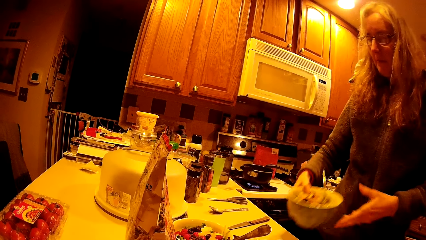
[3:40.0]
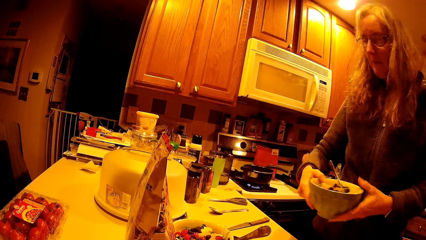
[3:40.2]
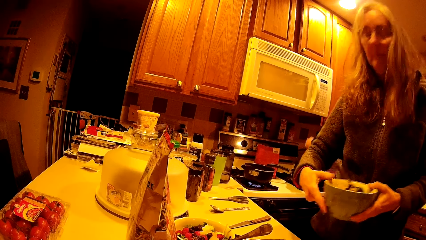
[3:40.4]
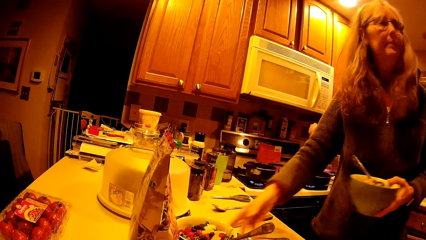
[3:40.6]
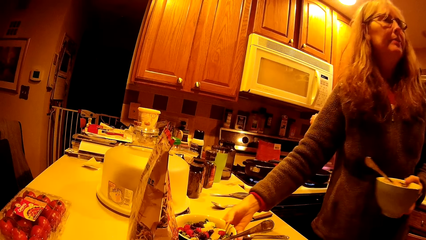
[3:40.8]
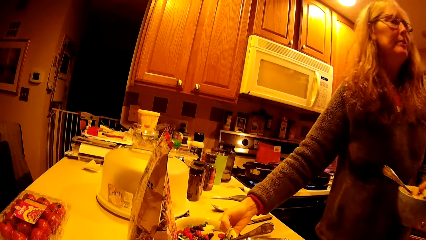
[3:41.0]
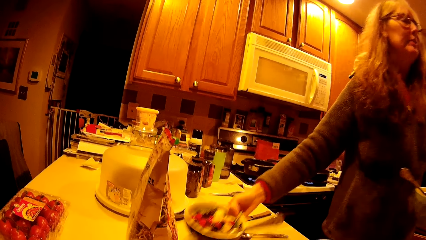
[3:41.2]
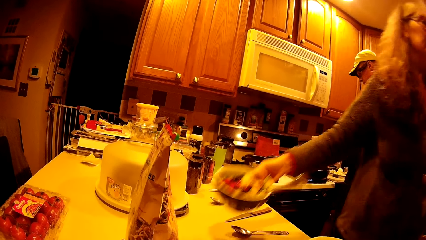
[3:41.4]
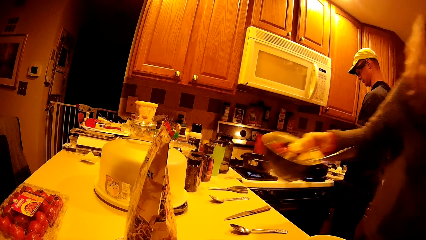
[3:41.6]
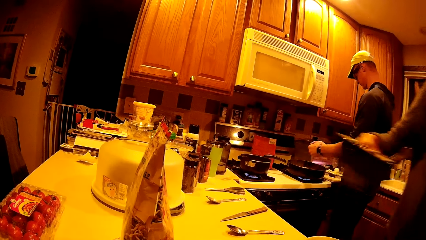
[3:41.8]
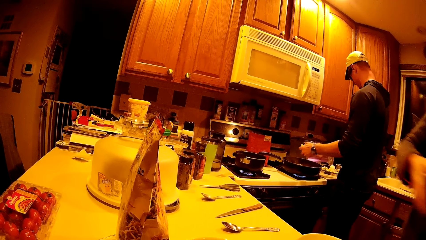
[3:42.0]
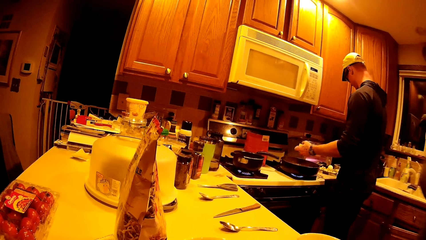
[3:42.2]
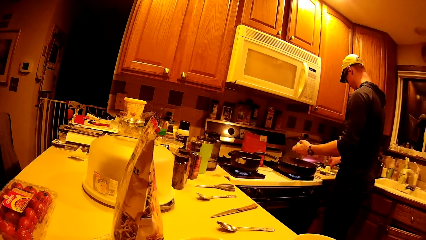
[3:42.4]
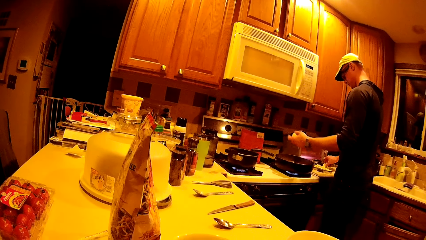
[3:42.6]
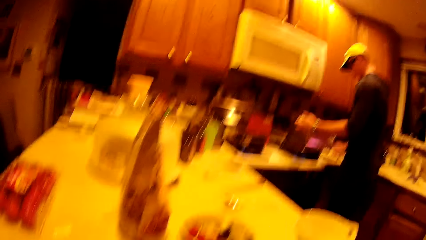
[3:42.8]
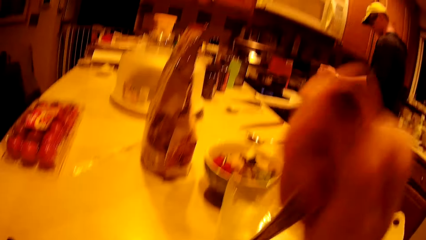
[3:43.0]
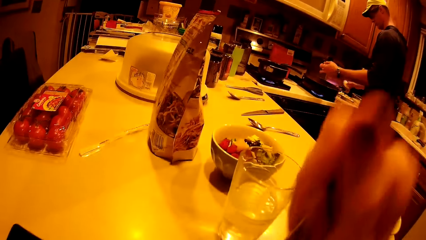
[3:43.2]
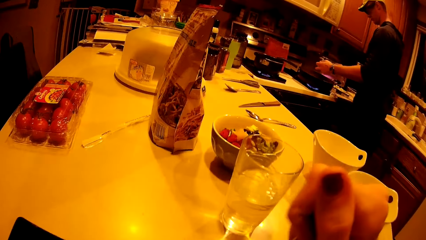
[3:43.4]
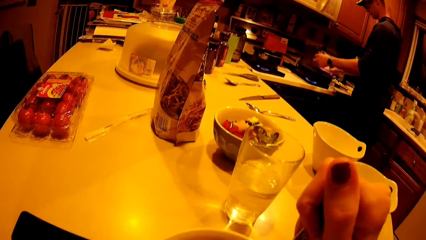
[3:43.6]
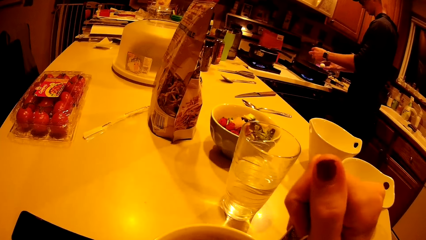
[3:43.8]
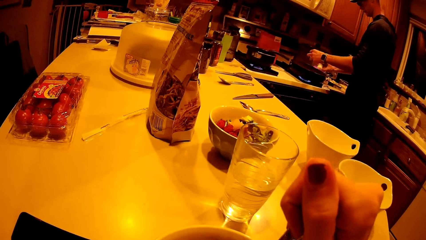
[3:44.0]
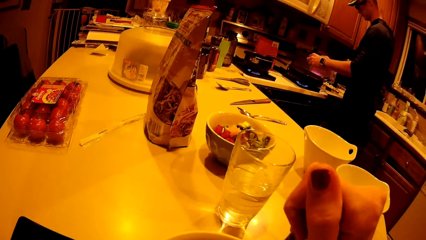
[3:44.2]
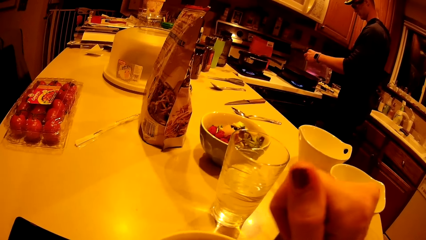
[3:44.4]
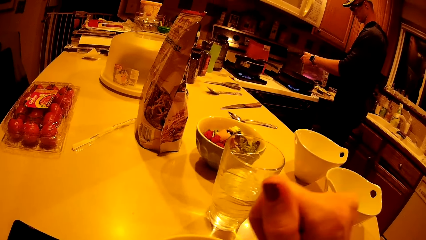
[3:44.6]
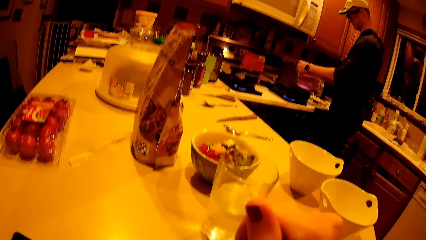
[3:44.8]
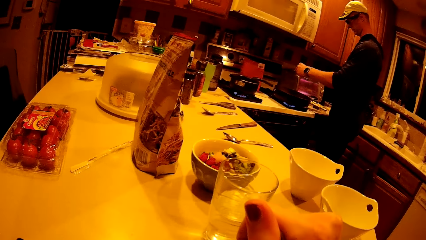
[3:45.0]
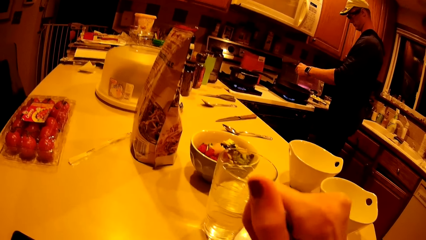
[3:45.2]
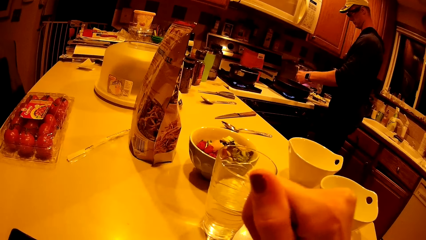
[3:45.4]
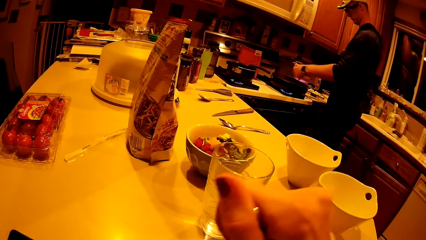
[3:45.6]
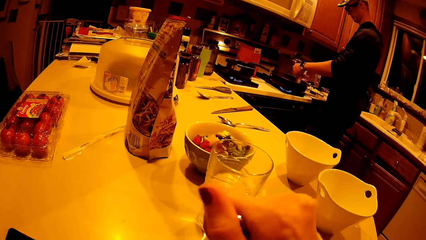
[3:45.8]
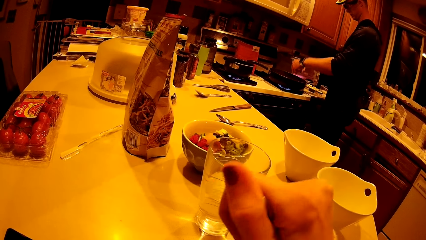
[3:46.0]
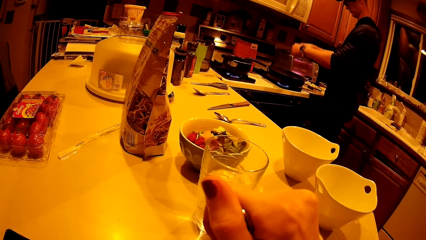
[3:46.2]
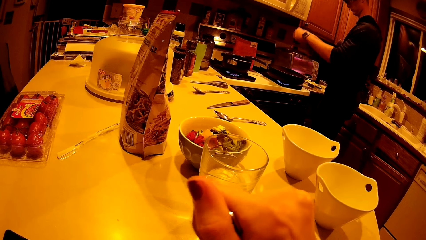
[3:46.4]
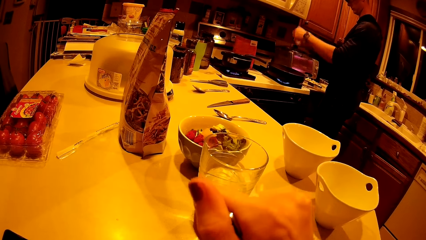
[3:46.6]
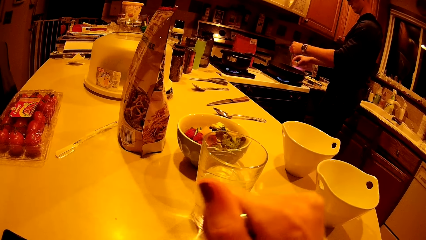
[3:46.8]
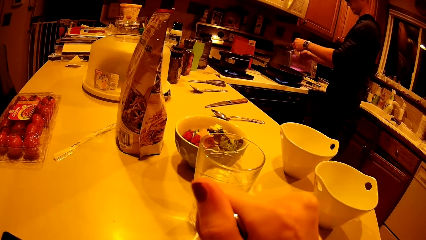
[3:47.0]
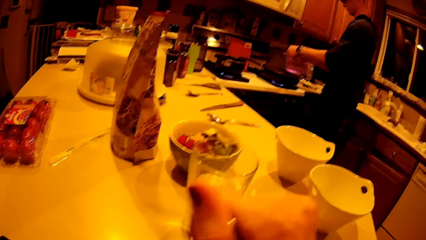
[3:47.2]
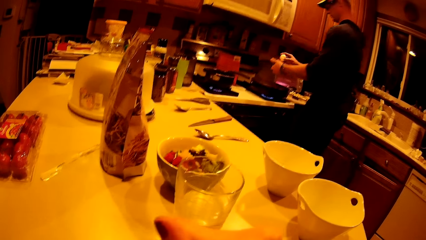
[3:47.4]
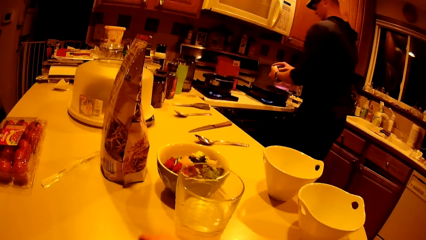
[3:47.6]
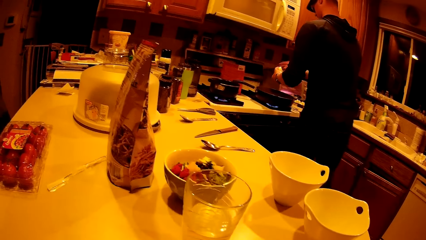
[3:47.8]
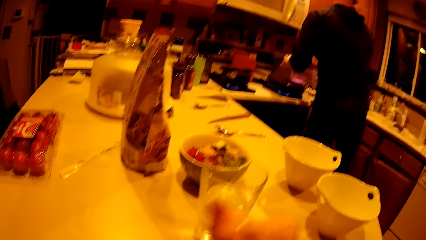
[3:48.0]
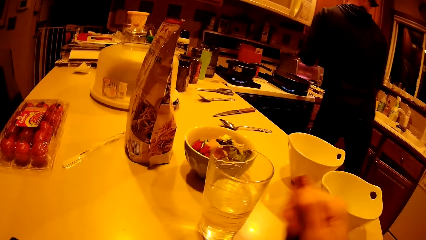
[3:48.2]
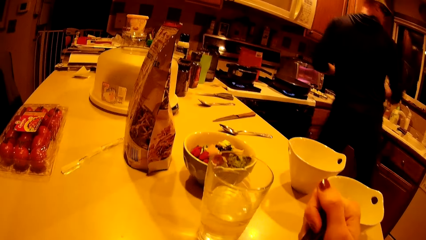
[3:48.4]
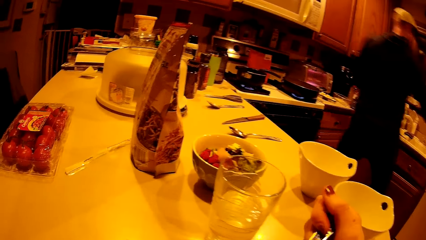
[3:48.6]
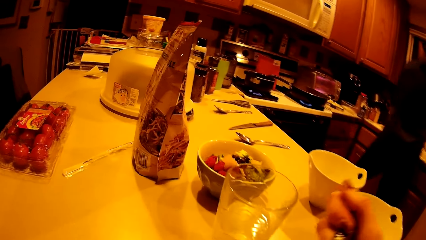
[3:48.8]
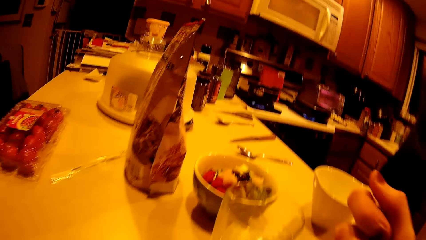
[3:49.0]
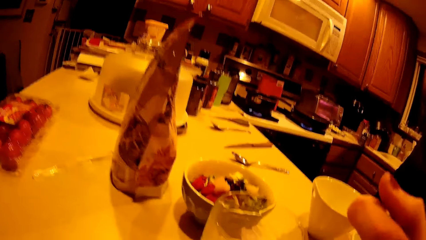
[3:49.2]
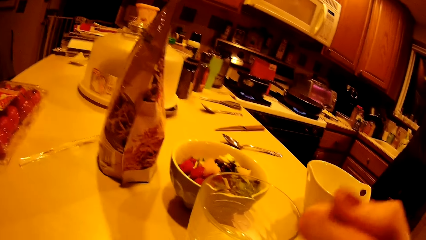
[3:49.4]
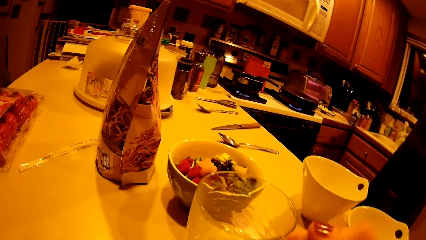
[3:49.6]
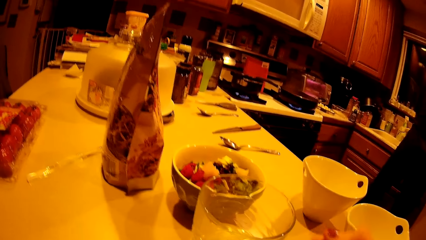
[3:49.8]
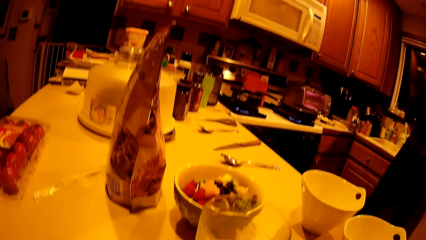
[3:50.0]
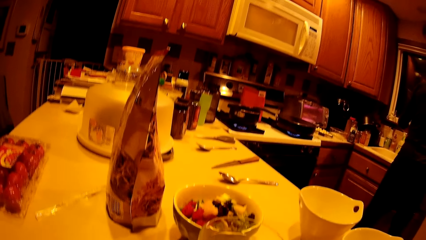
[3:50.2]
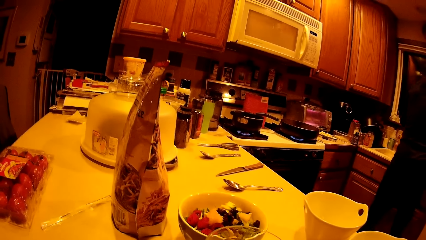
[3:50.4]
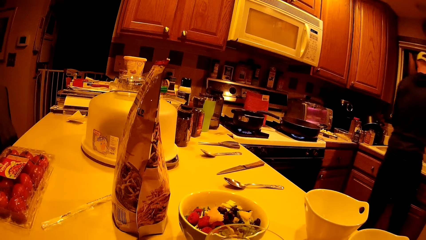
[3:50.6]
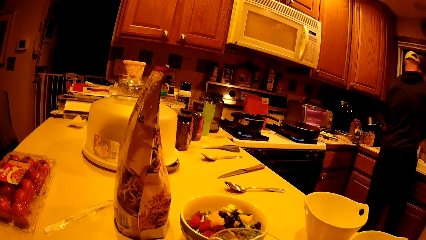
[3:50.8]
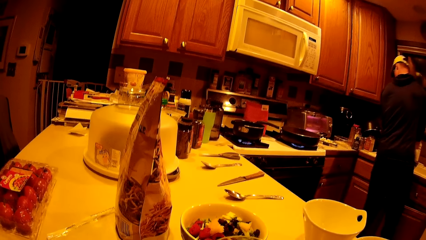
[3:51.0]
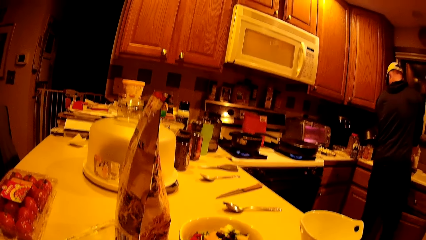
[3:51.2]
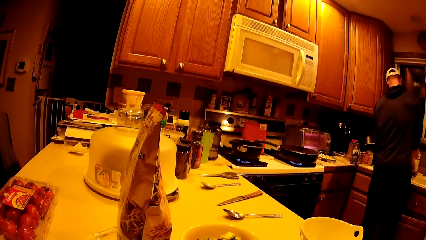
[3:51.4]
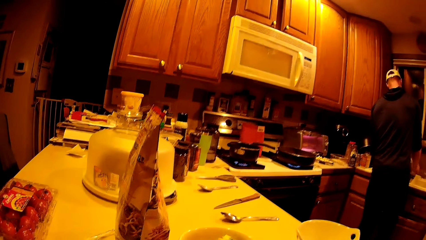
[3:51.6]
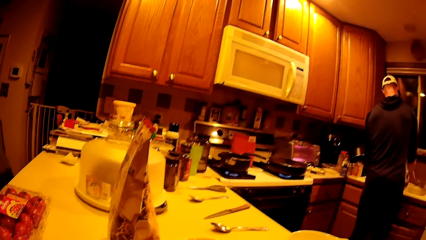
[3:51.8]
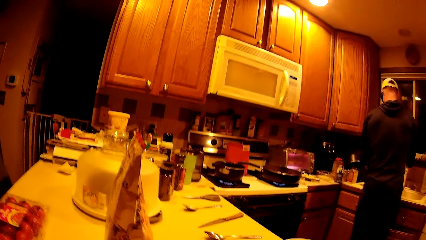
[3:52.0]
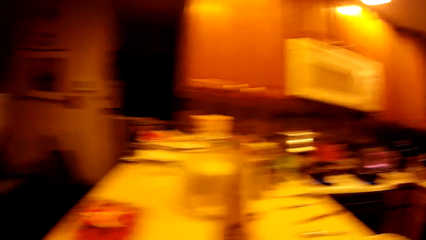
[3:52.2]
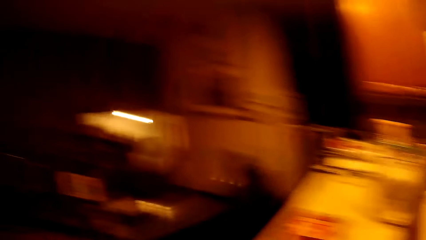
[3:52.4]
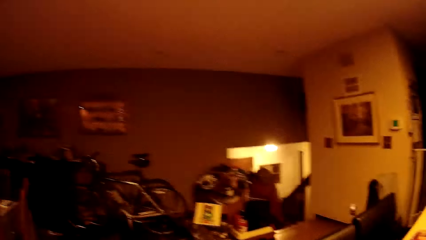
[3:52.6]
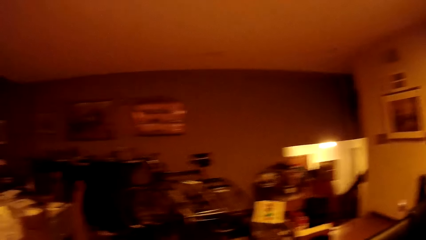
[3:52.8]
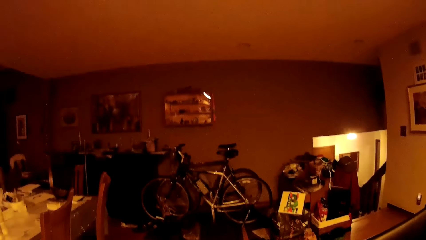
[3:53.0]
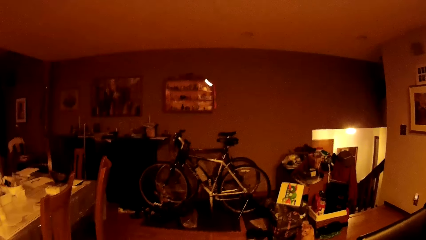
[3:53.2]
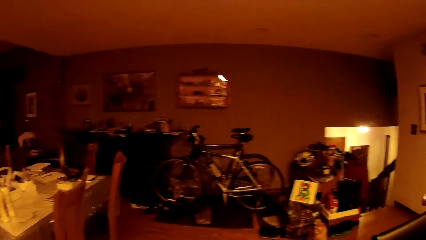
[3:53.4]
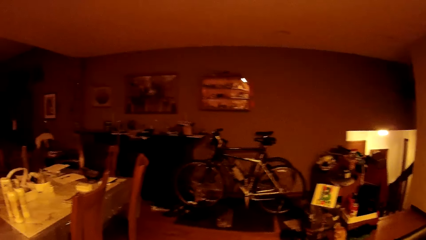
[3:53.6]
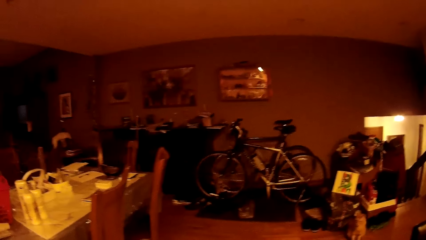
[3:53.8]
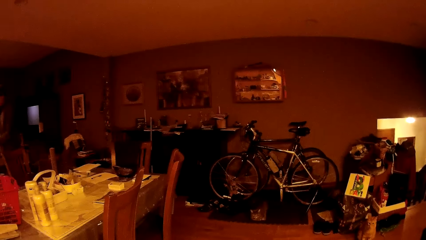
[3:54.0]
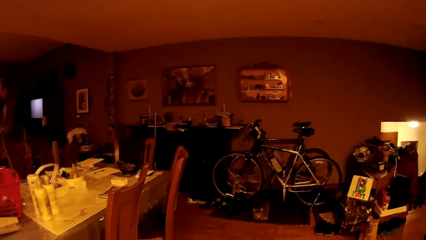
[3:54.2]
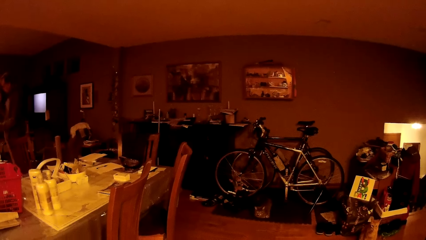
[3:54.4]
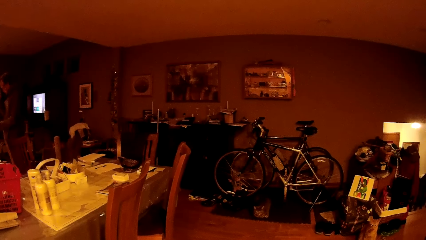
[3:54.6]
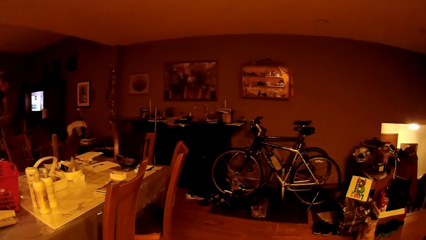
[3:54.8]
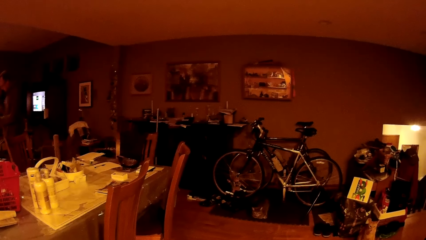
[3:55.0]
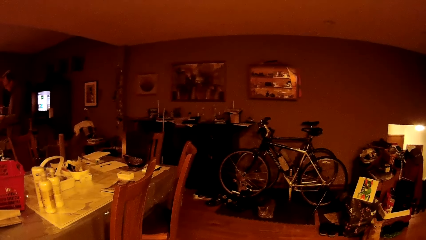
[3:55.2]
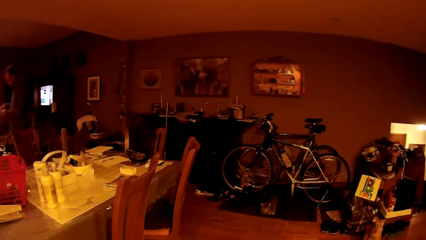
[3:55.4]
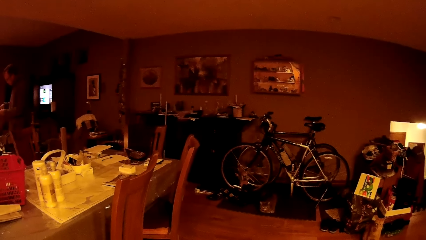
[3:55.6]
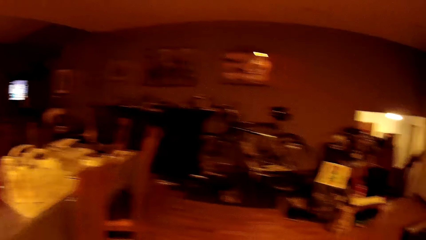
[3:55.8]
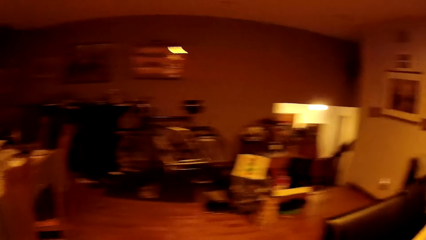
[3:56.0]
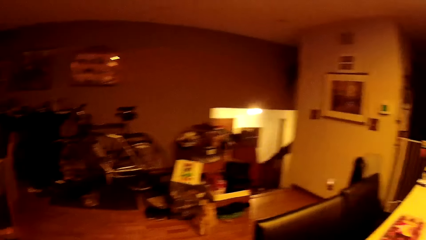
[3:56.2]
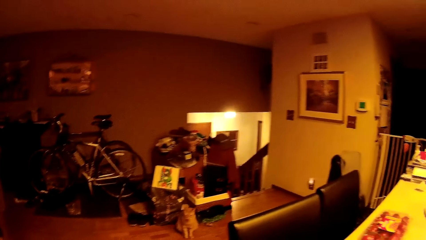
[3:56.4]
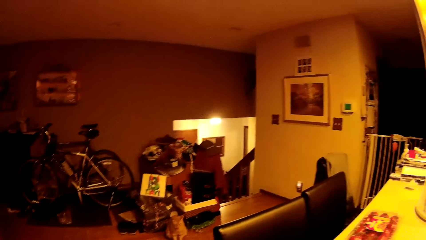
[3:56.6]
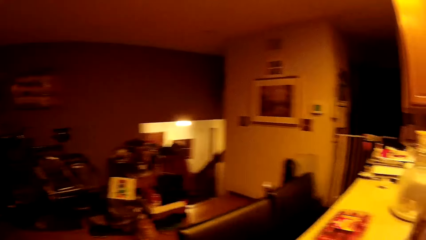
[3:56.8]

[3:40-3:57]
The man pours the content of the egg into the second saucepan with both hands. The woman picks up a plate from the kitchen cabinet with her right hand. The camera wearer picks up bowls from the table. The woman passes the plate from her right hand to her left hand and picks up a plate from the kitchen cabinet with her right hand. The man drops the egg shells on the kitchen cabinet with his right hand, picks up an egg from the kitchen cabinet with his left hand, hits the egg on the second saucepan, and pours the content of the egg into the second saucepan with both hands.
